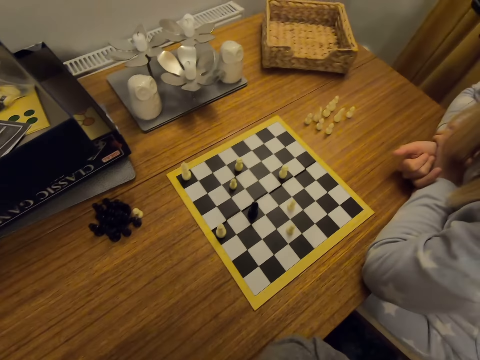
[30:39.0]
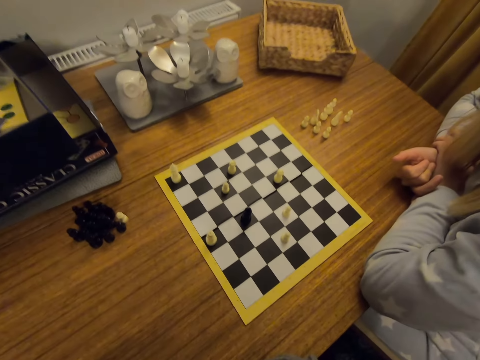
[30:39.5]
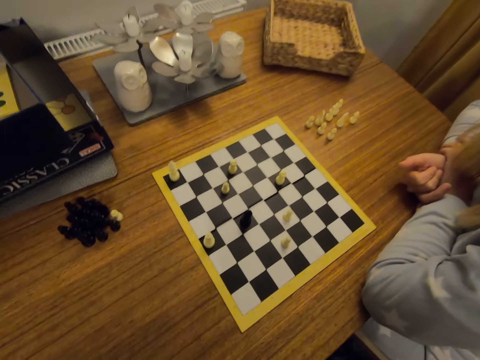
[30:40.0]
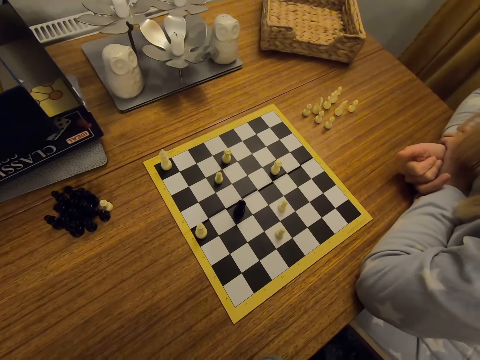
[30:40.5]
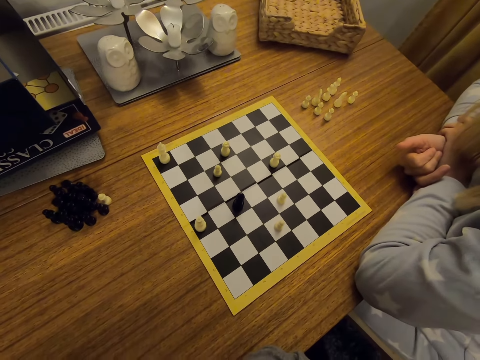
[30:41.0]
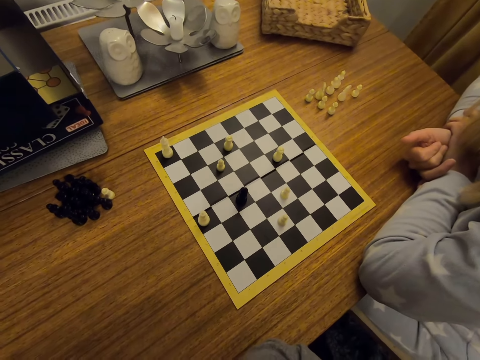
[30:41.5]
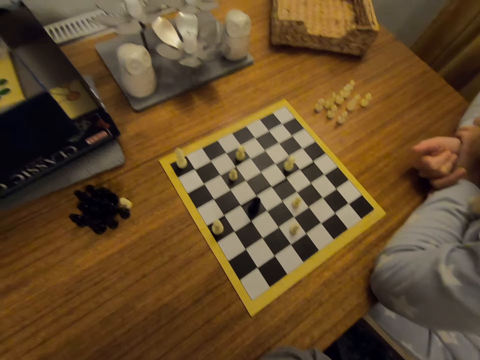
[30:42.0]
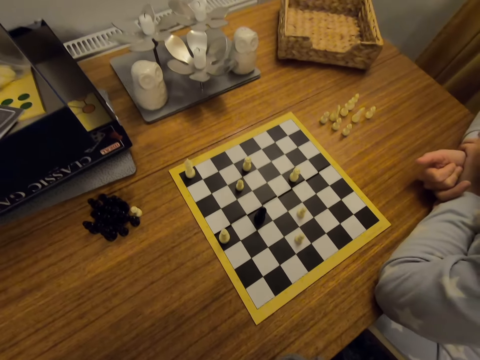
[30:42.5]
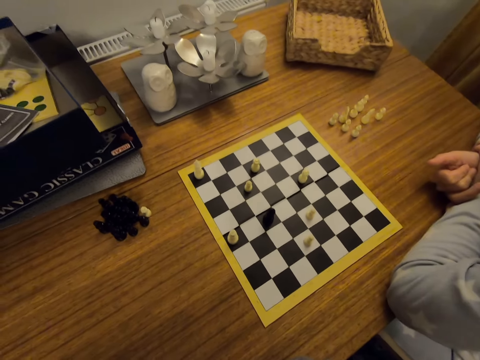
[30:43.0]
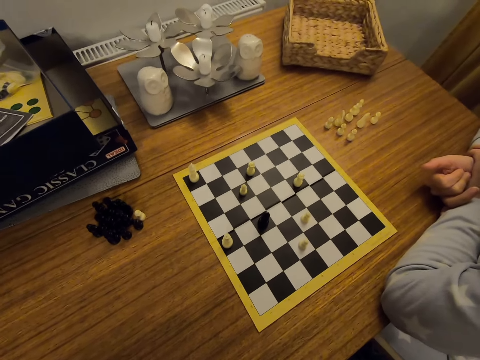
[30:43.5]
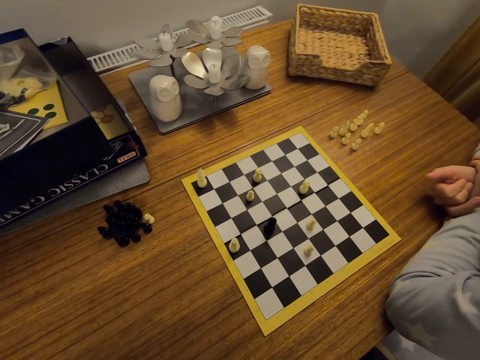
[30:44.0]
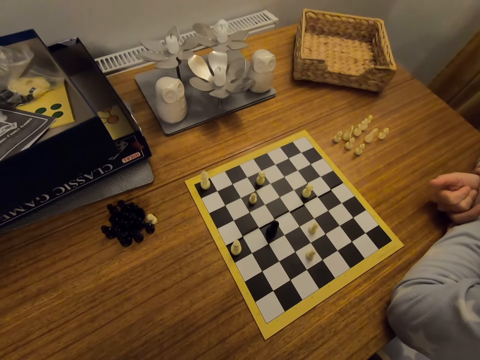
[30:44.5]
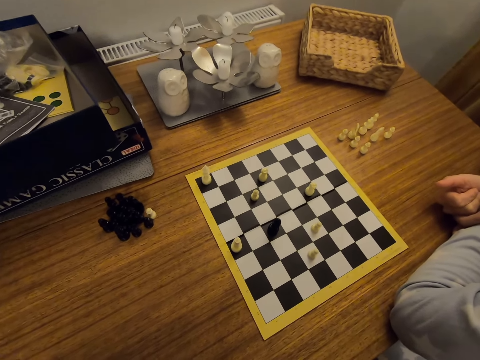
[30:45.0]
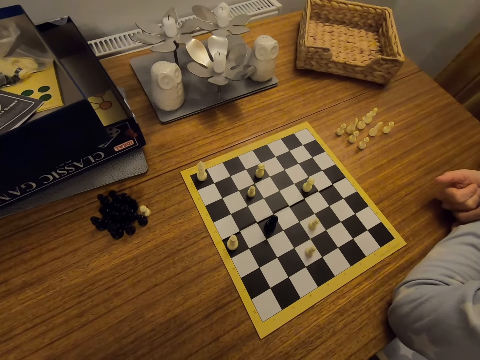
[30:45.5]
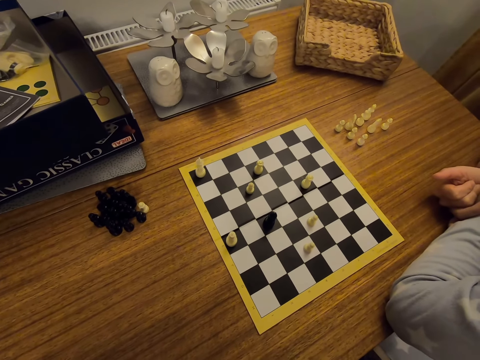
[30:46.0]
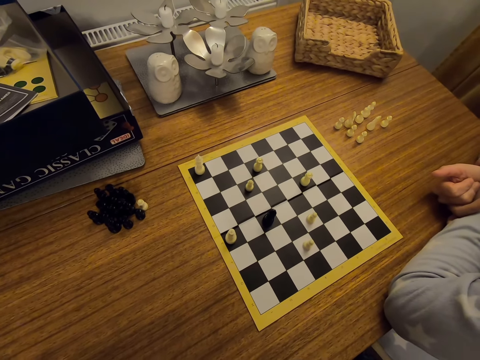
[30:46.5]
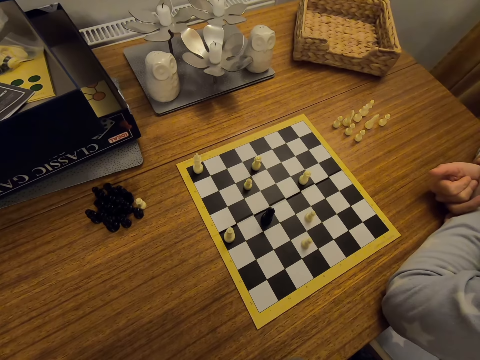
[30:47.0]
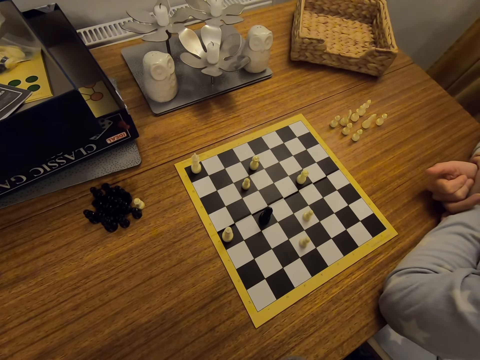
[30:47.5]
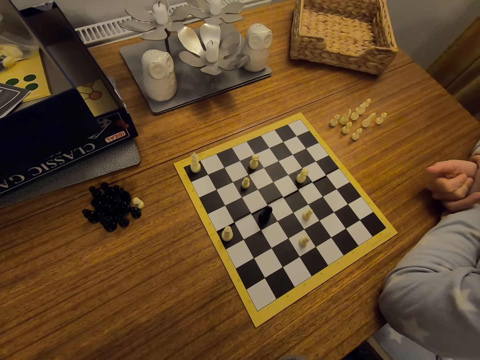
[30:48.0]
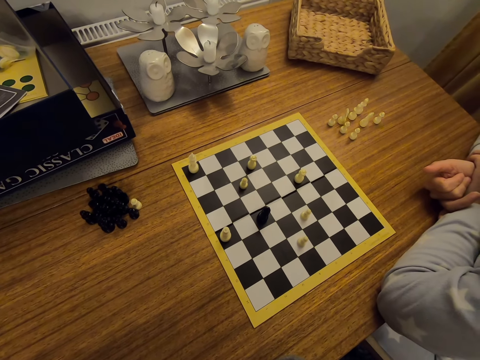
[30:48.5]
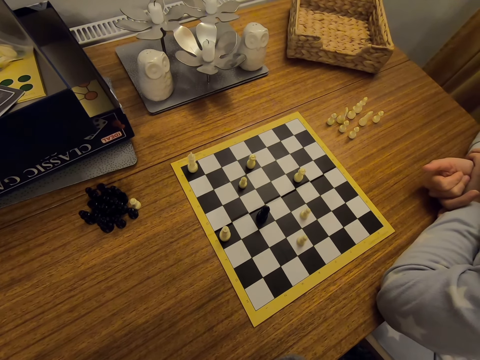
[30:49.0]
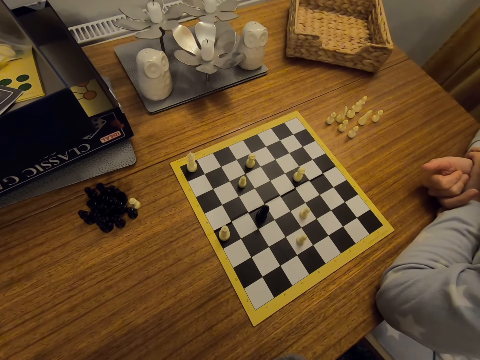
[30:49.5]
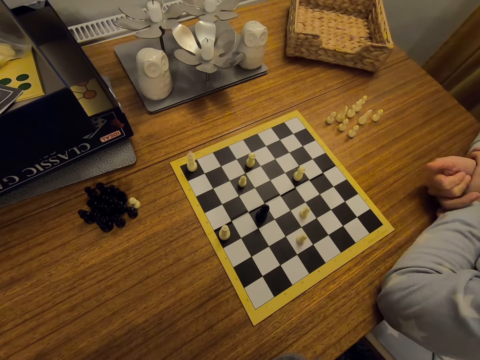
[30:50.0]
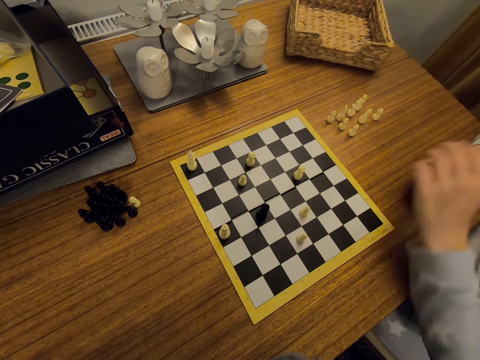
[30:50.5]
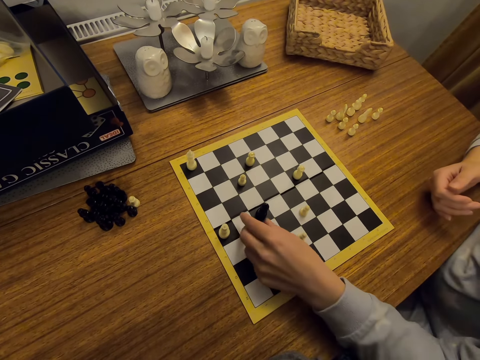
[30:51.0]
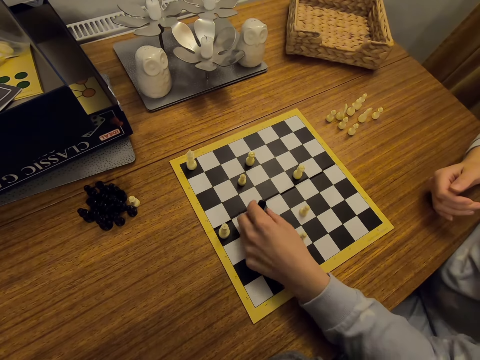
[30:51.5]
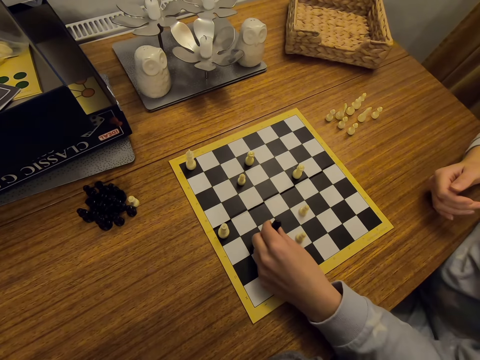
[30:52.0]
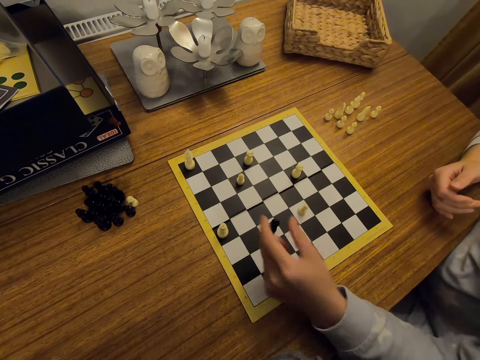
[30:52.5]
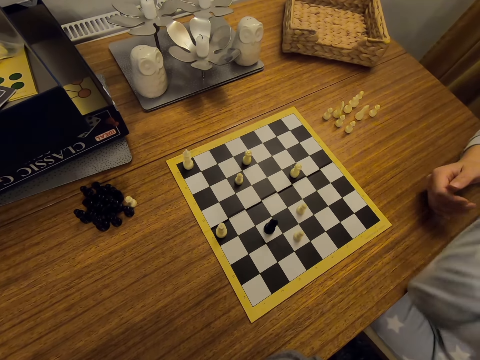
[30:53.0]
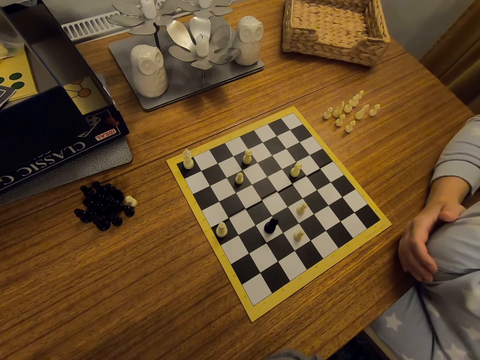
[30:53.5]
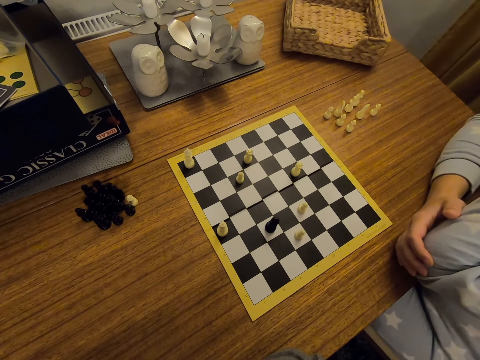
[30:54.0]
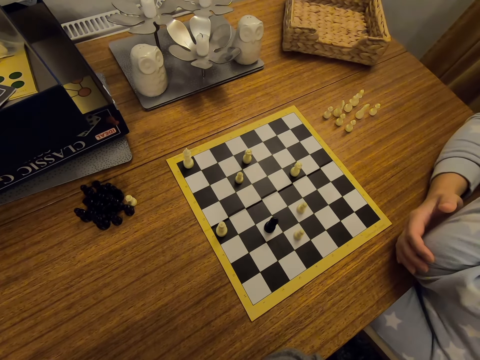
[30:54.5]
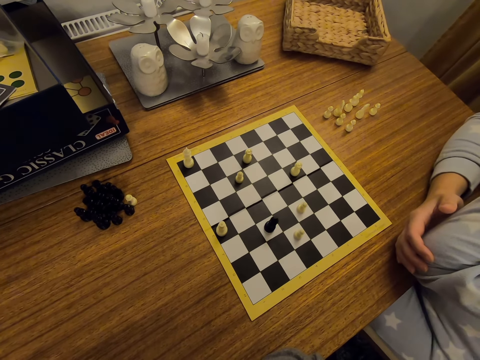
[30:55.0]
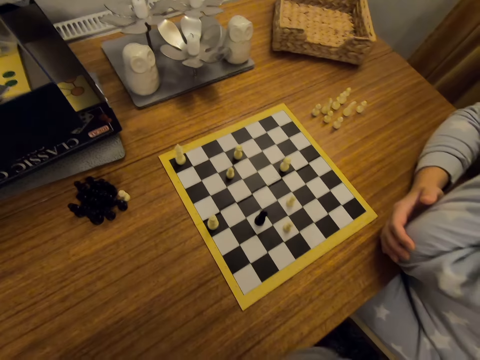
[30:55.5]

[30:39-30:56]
The camera wearer looks around. A person moves a chess piece on a board. The person puts hands on a table.

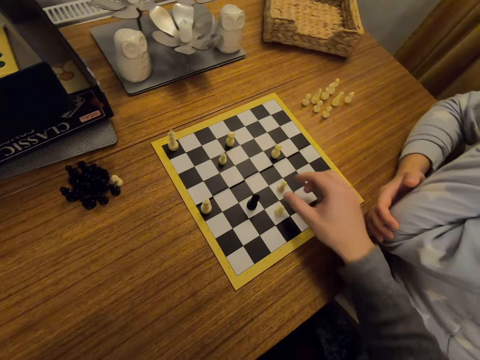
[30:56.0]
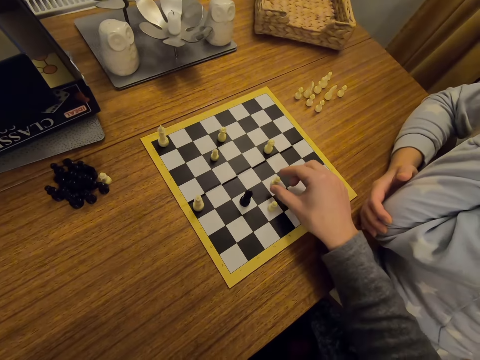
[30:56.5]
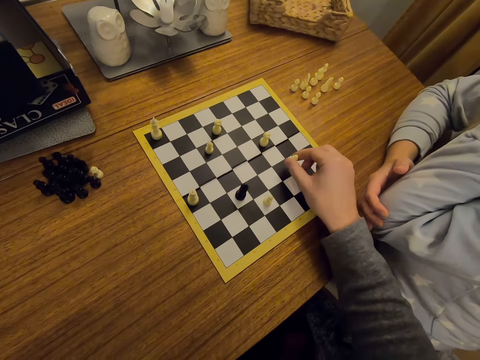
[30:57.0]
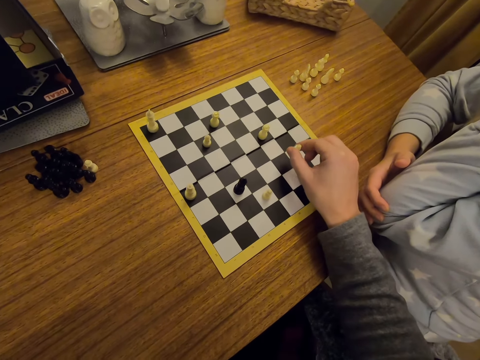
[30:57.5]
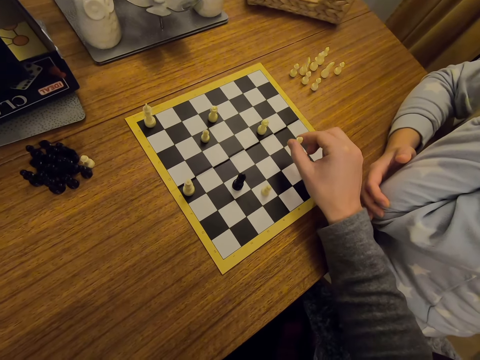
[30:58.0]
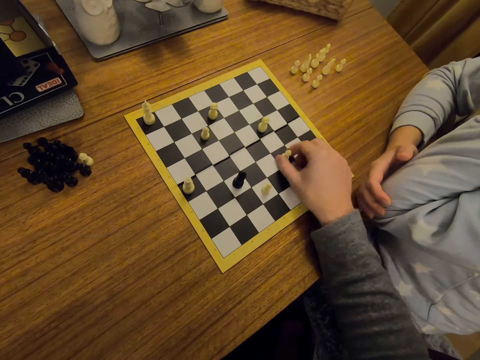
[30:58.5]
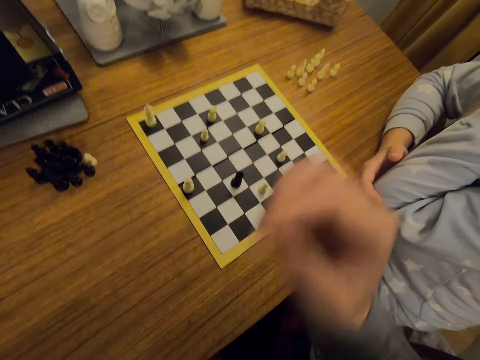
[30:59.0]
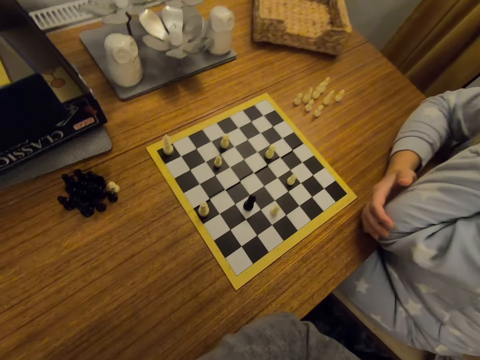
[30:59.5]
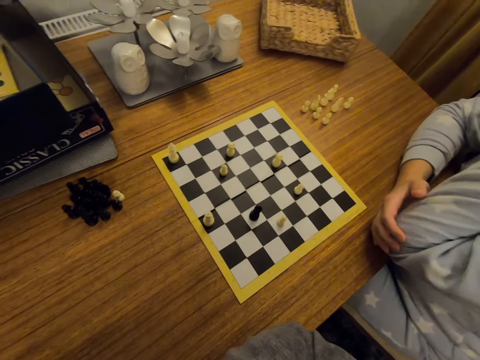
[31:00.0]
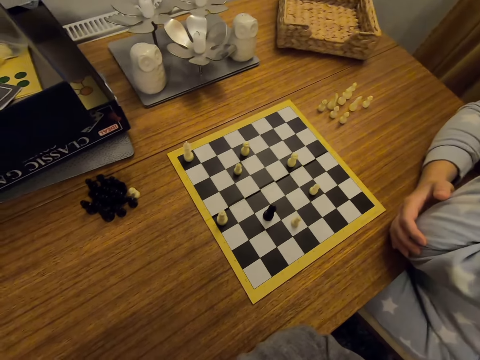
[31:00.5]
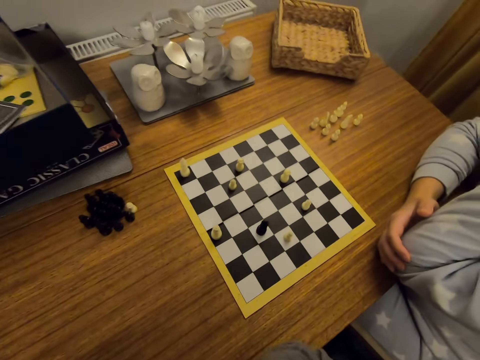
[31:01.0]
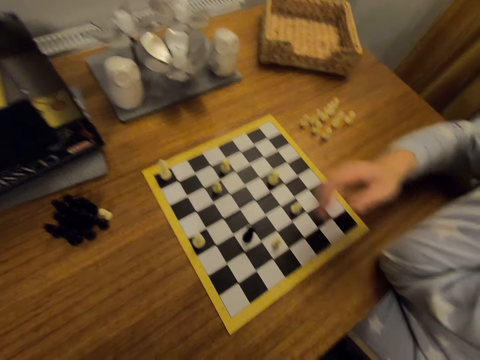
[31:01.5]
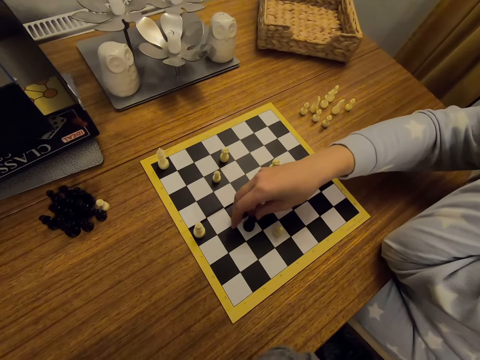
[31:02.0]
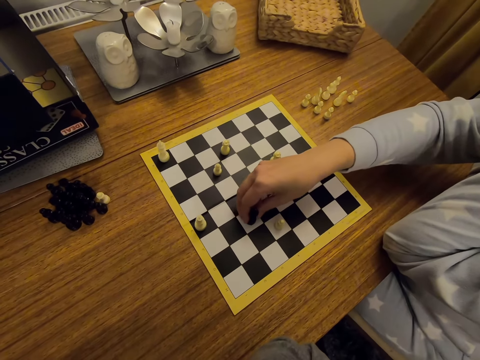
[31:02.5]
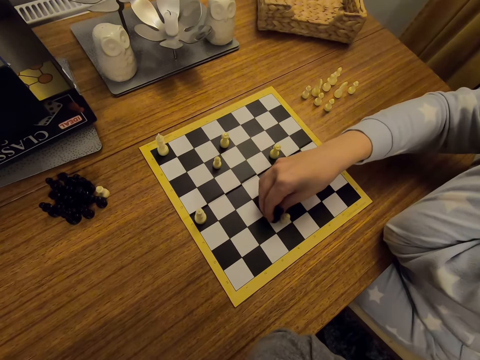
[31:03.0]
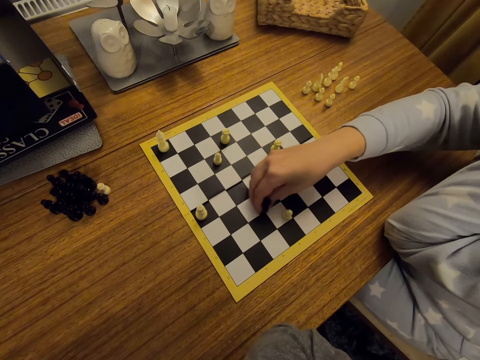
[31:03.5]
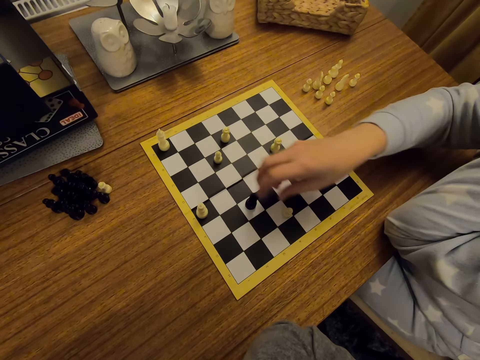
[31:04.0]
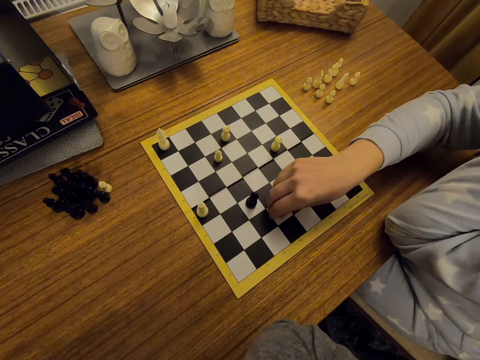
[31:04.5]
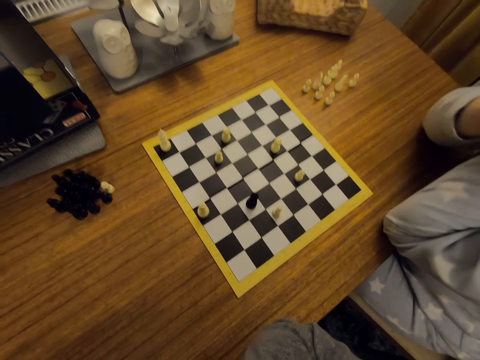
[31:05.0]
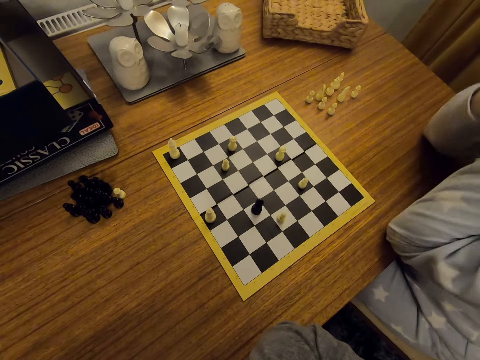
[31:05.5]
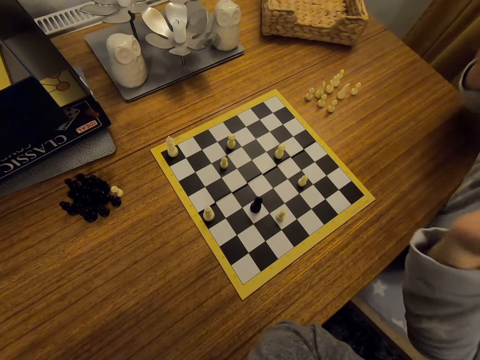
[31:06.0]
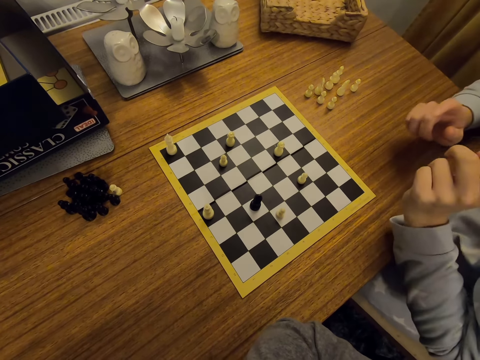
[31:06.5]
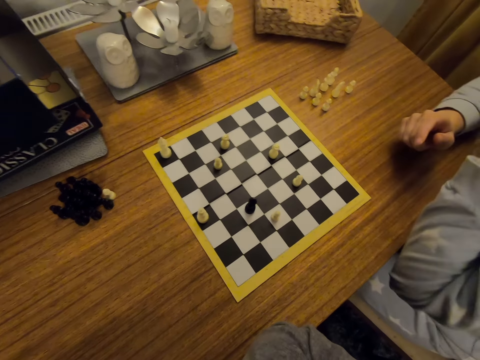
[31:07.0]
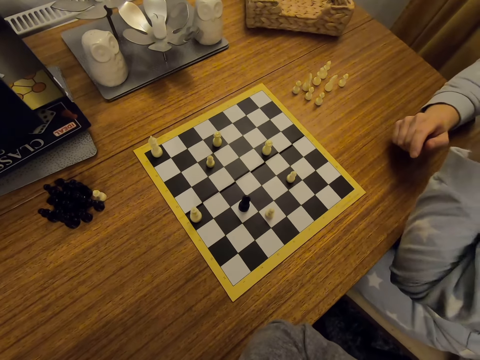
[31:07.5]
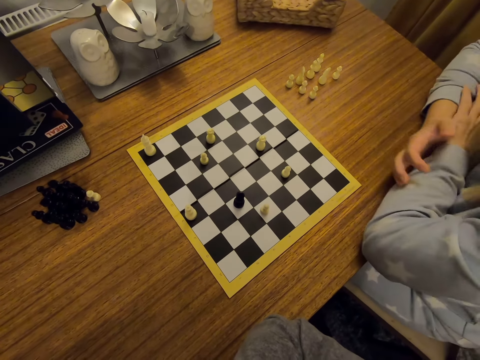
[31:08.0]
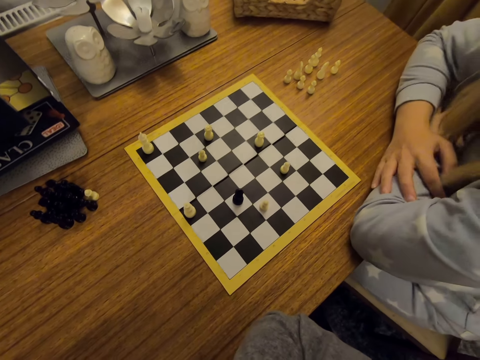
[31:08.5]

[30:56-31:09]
The camera wearer moves a chess piece on a board. They put a hand on a table. A person moves a chess piece on the board. The person sways hands and touches the face.
